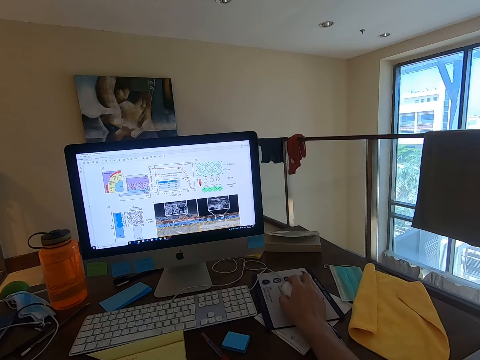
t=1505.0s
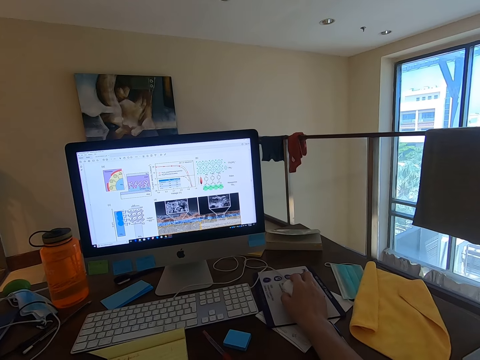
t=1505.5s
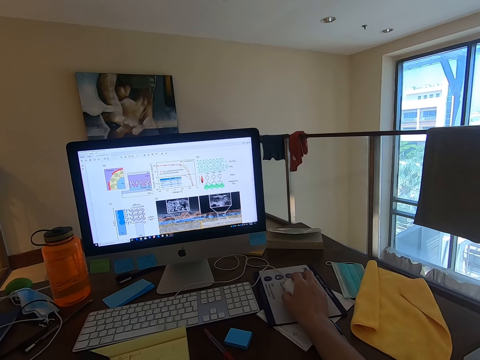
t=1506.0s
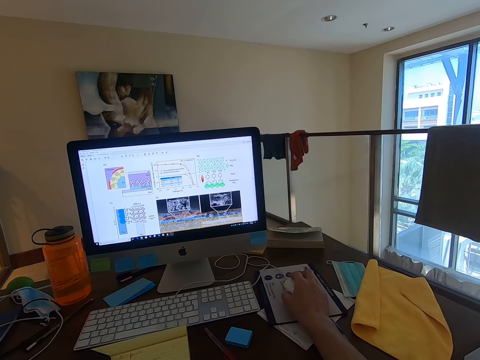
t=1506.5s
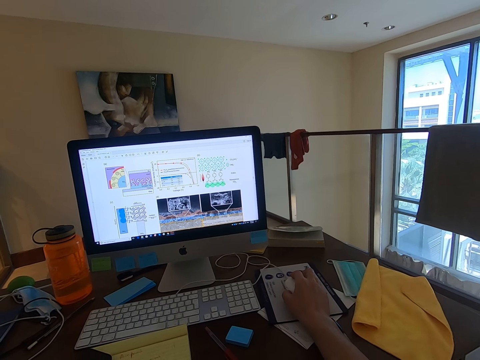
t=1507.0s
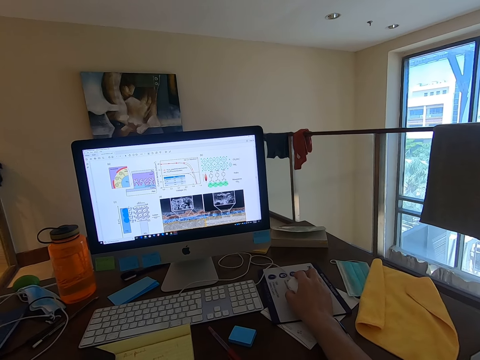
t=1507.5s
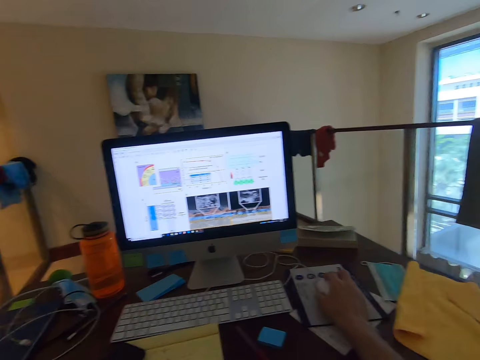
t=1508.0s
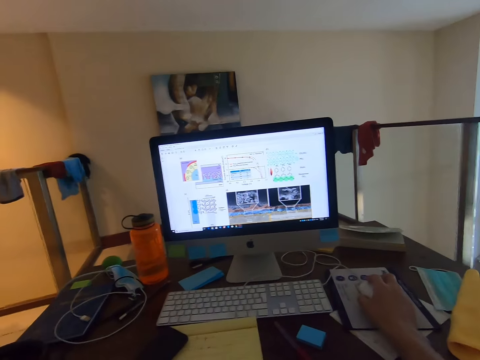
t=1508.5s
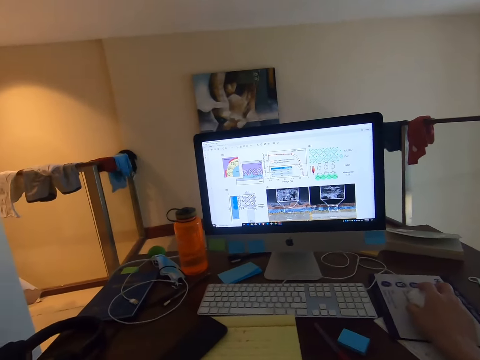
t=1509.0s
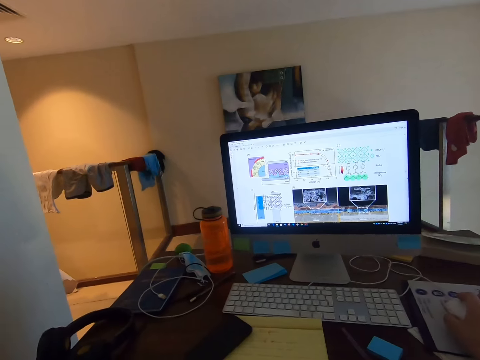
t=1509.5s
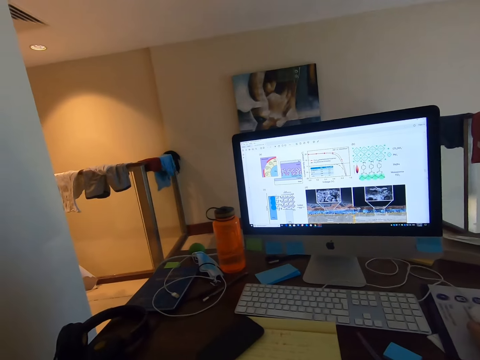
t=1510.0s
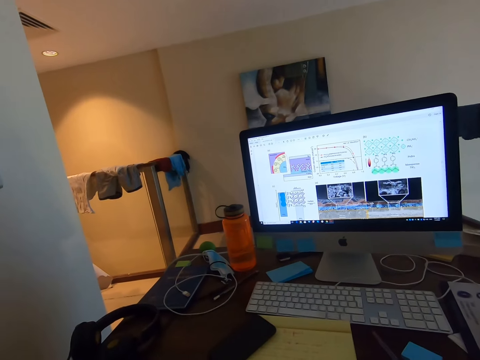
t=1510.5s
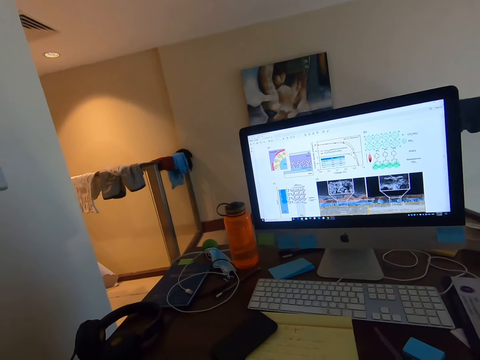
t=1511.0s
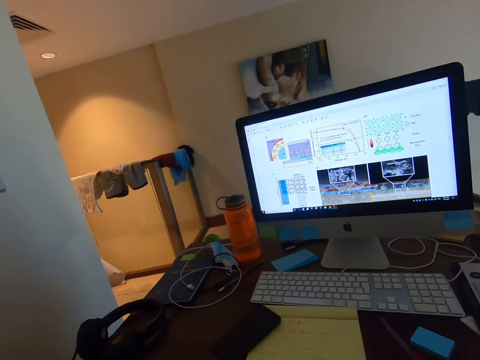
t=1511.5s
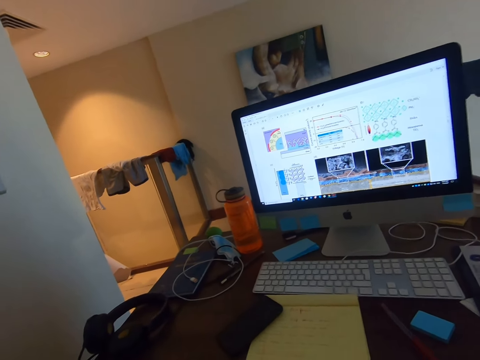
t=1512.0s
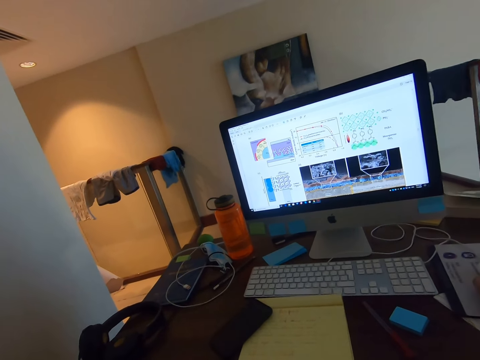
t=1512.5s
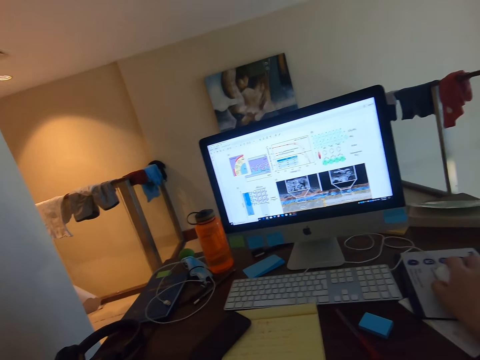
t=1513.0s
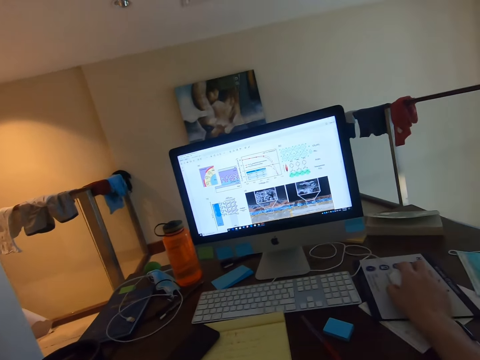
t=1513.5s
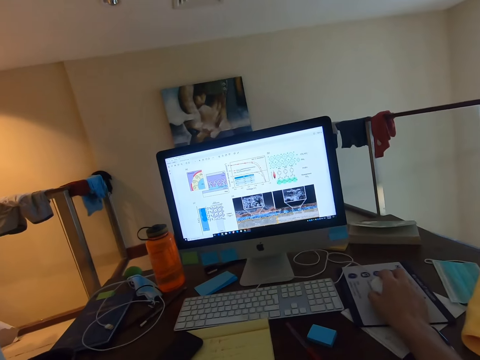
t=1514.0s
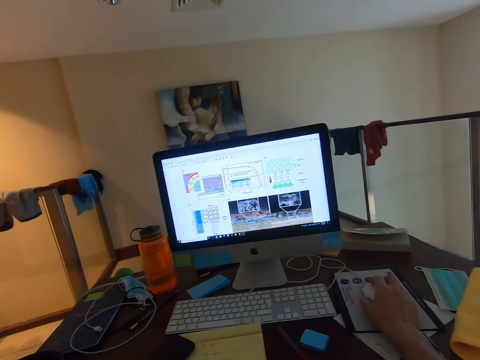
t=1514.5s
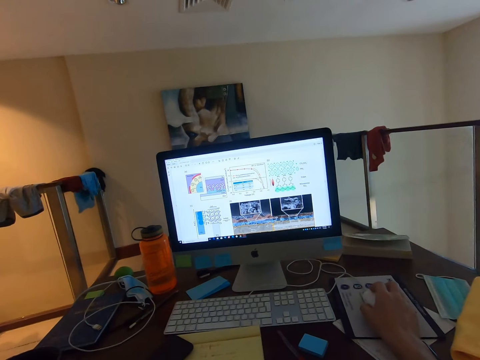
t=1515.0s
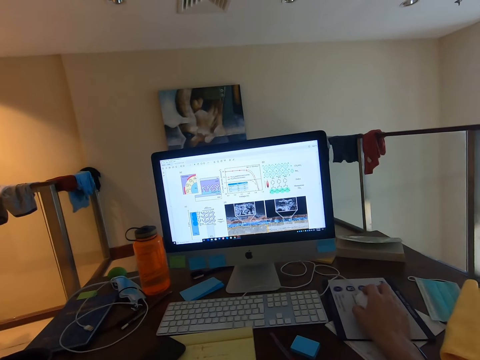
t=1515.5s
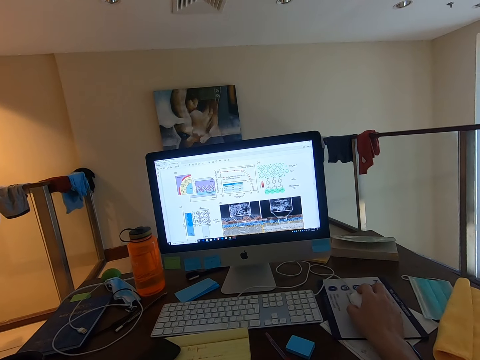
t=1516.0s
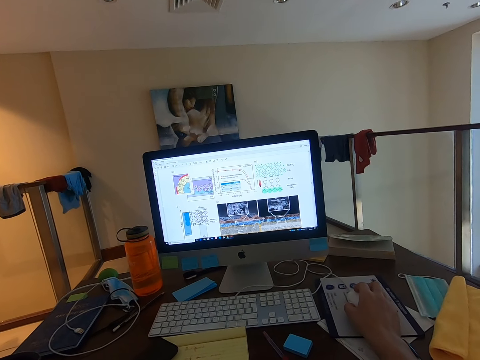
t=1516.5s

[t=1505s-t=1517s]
The camera wearer stares at the monitor's screen. They look aside and use the mouse.

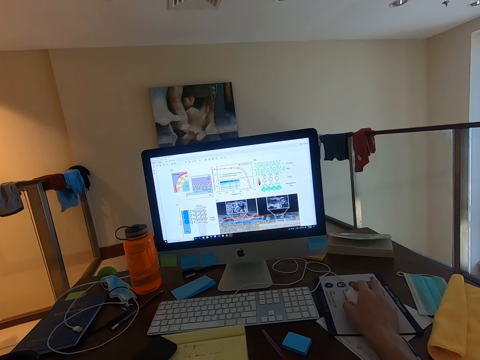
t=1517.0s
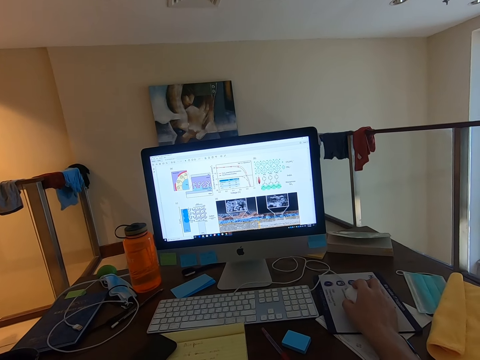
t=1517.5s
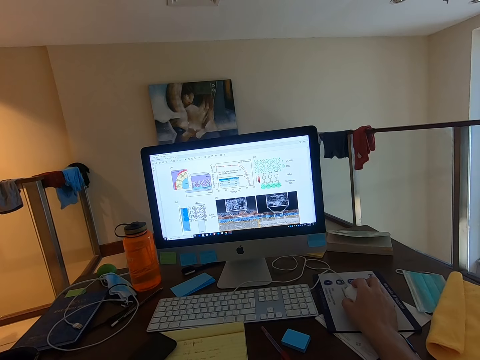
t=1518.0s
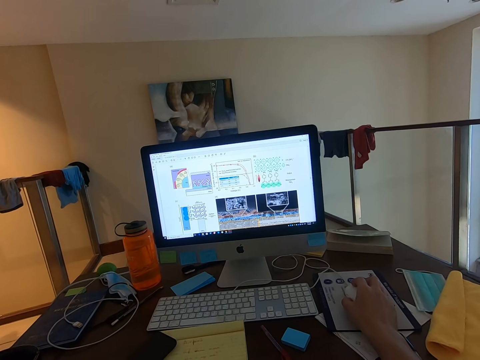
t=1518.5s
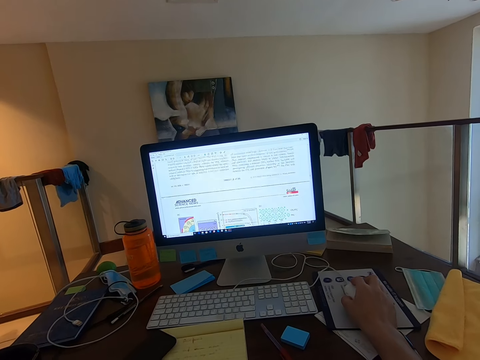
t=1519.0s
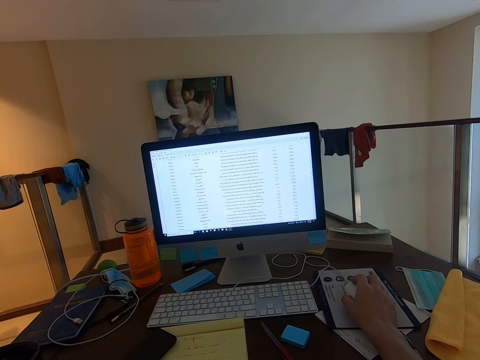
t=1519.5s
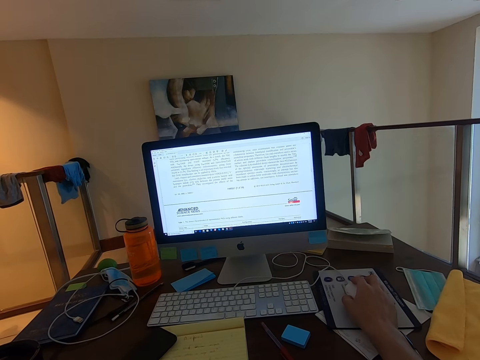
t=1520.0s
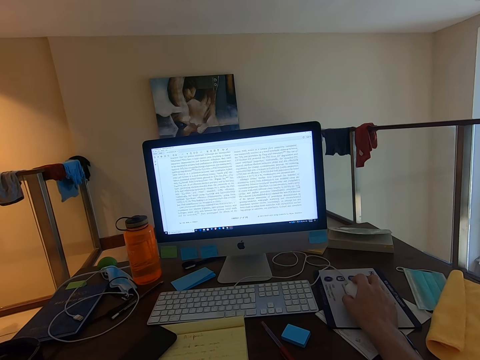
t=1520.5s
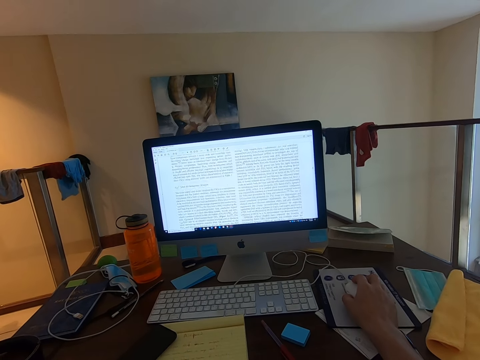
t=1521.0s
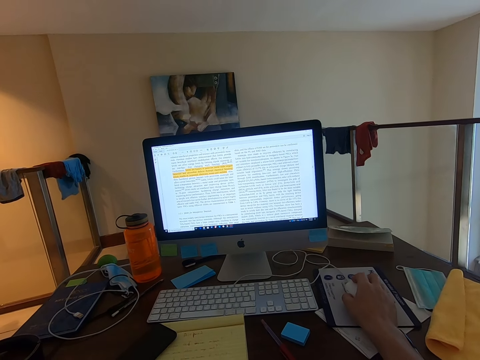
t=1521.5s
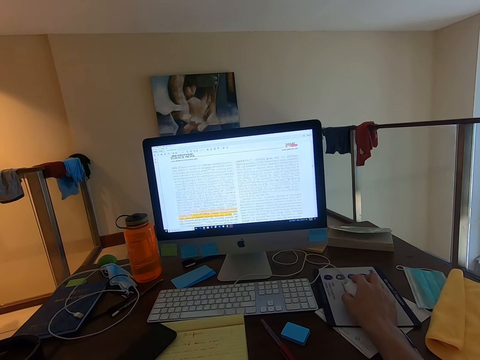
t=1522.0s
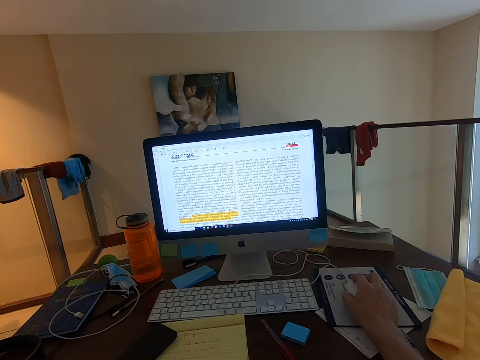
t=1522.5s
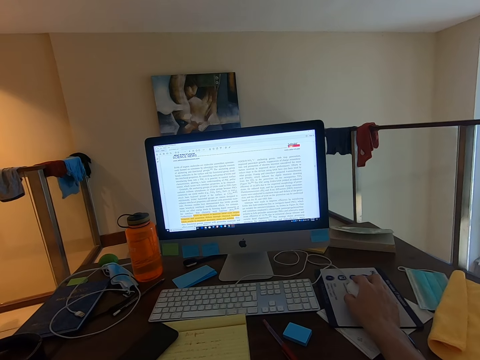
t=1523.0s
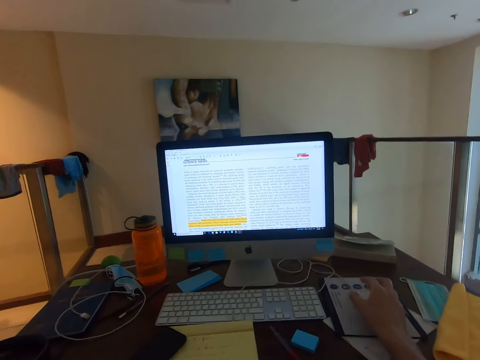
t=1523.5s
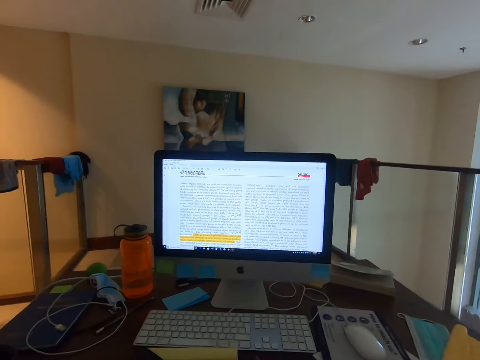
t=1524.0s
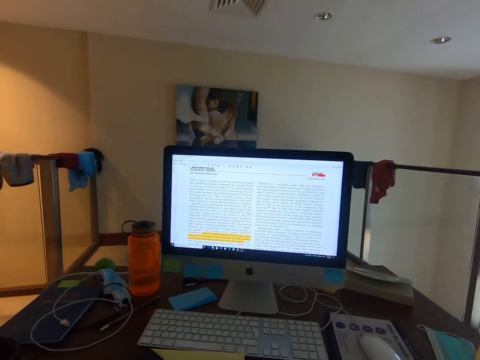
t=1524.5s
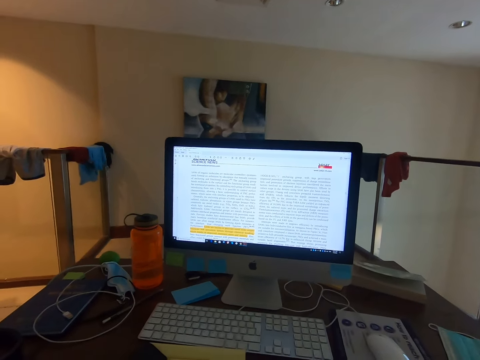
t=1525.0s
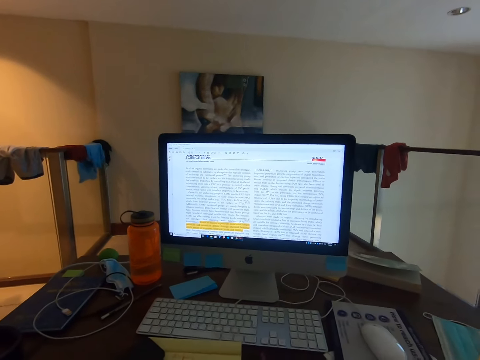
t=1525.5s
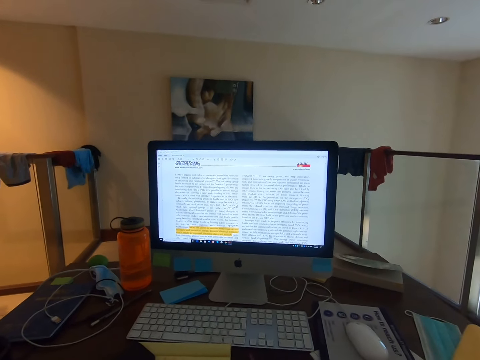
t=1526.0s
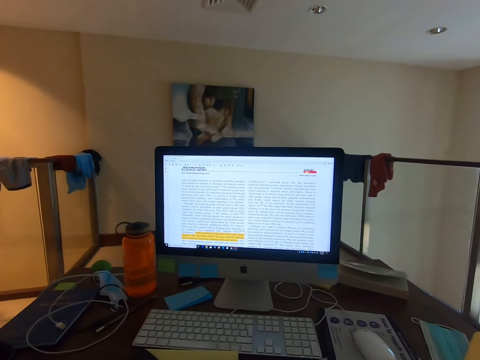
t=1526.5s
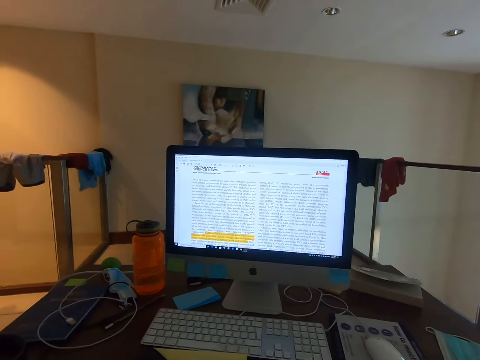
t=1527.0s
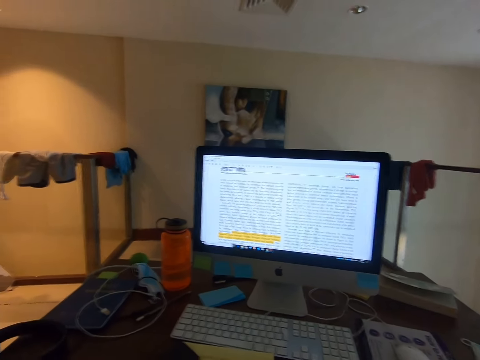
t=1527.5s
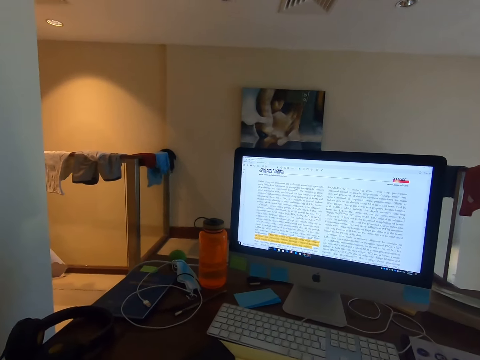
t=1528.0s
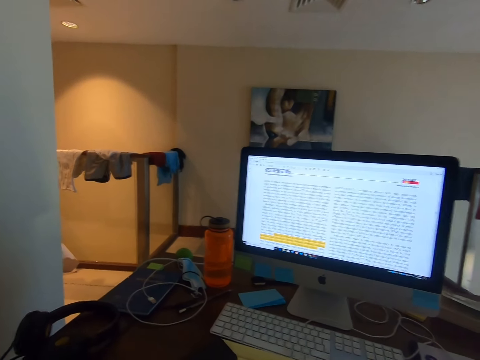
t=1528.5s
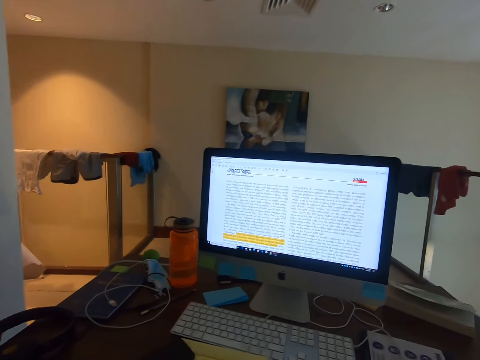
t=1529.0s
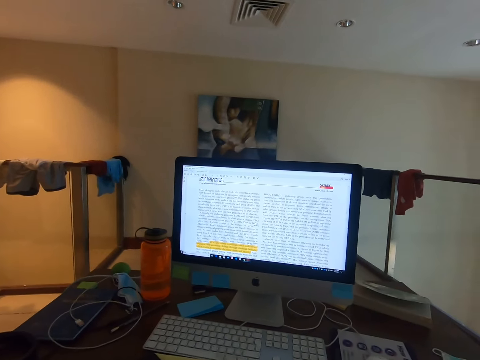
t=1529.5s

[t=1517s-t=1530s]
The camera wearer operates the computer, lets go of the mouse and stares at the monitor's screen. They lift a hand and look around.

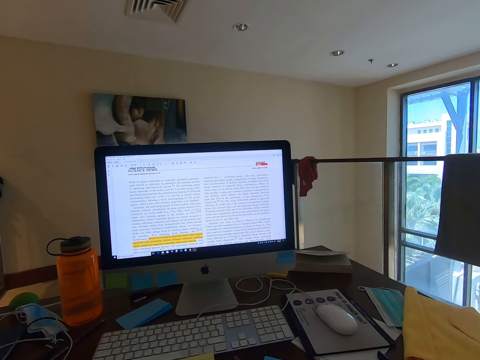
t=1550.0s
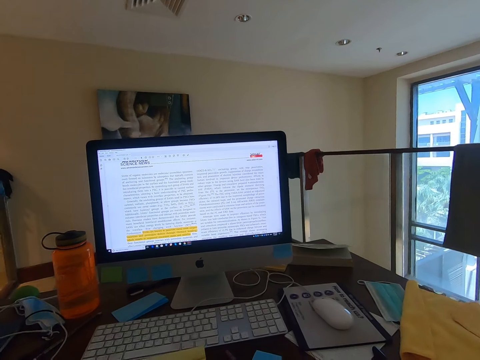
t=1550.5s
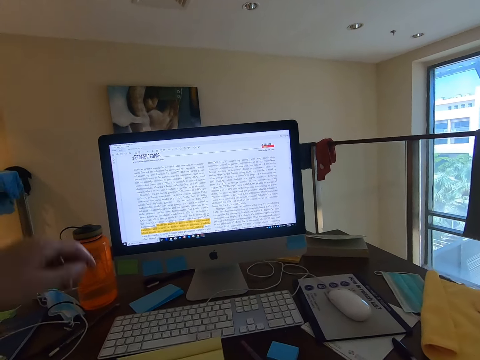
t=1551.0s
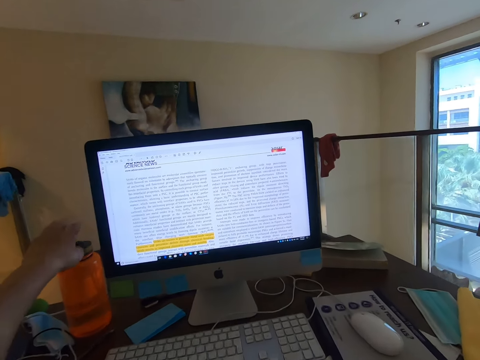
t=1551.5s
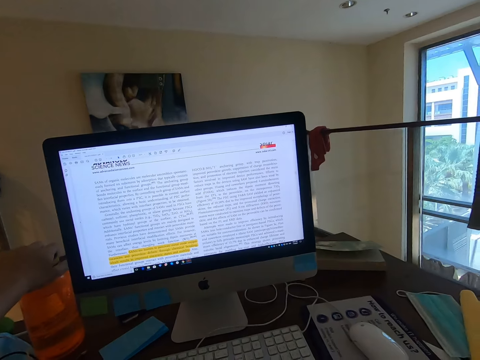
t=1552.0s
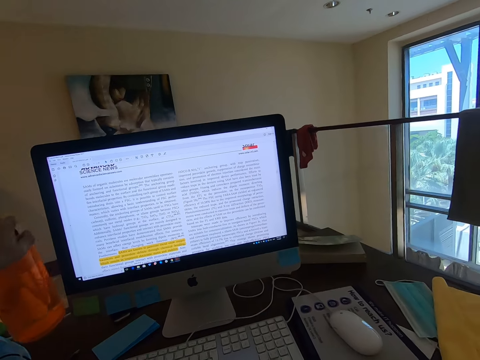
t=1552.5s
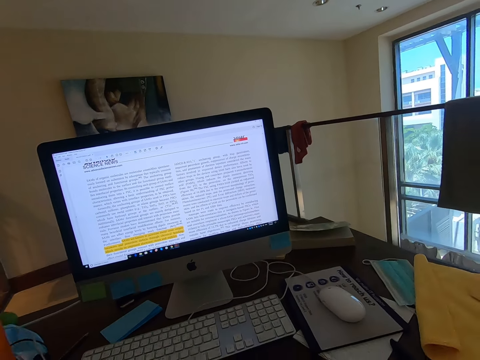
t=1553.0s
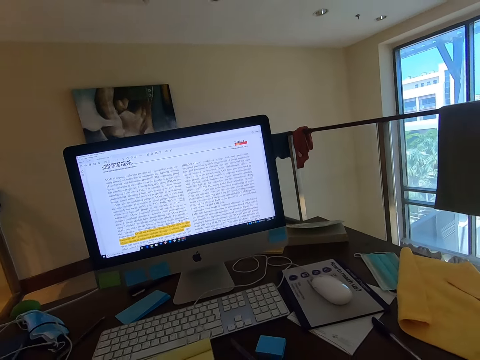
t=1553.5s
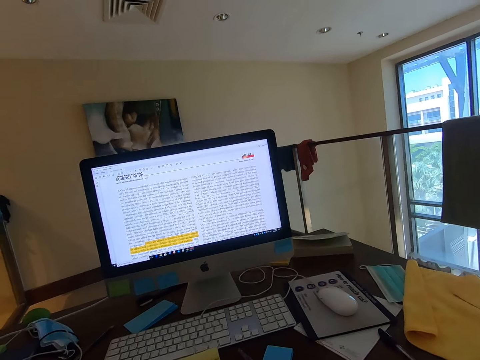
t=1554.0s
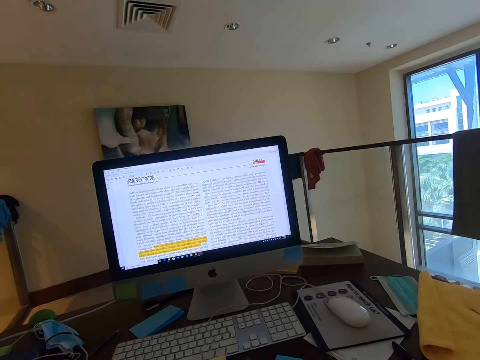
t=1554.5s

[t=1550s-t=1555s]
The camera wearer picks up the water bottle. They stare at the monitor's screen.
